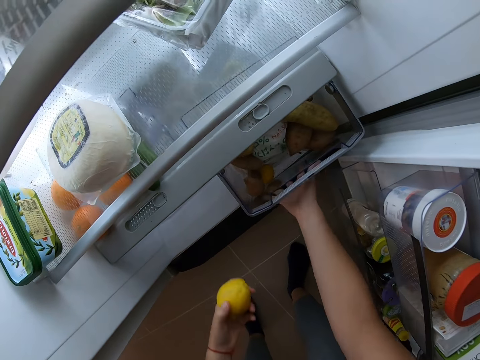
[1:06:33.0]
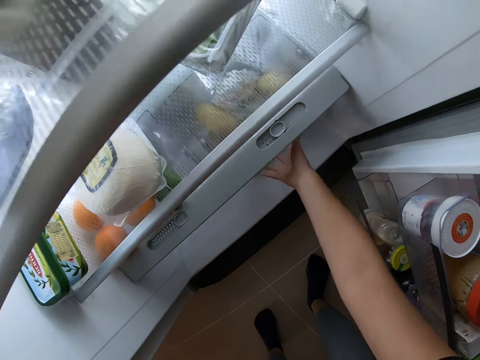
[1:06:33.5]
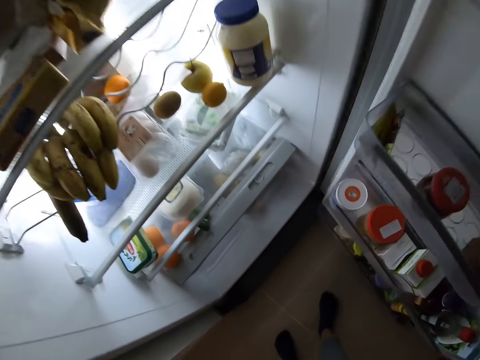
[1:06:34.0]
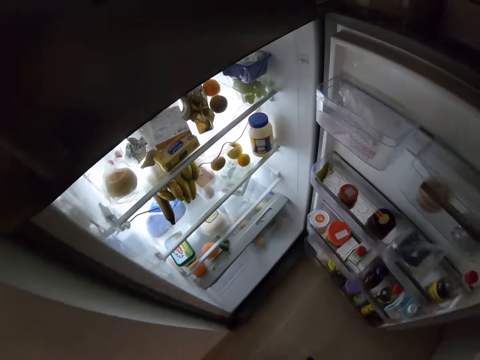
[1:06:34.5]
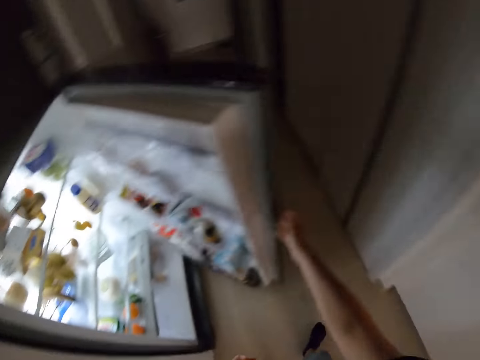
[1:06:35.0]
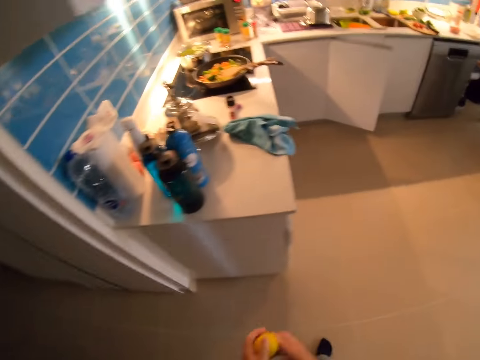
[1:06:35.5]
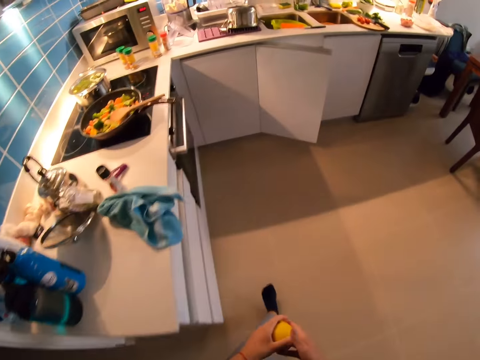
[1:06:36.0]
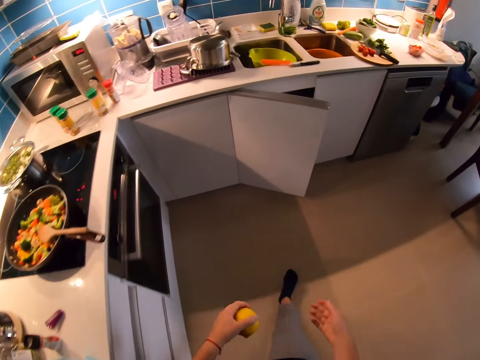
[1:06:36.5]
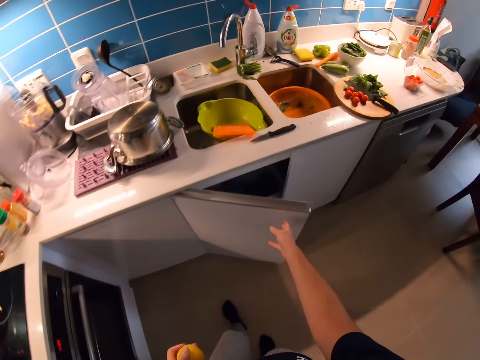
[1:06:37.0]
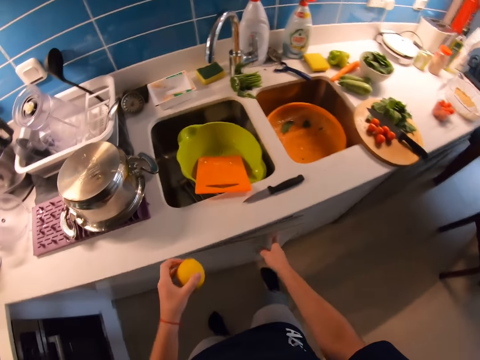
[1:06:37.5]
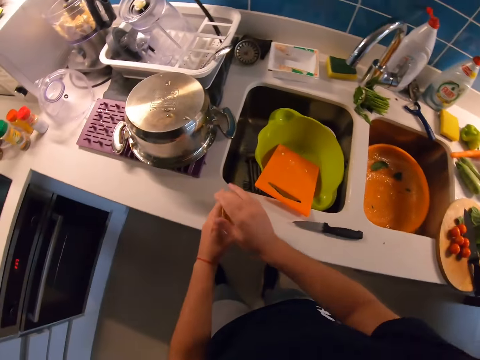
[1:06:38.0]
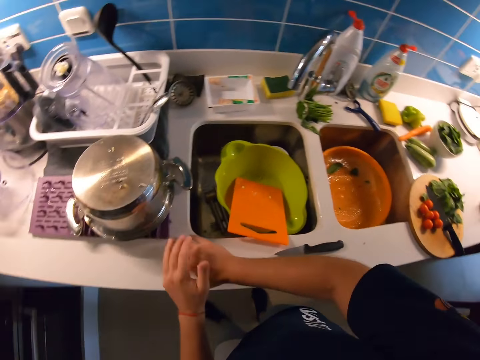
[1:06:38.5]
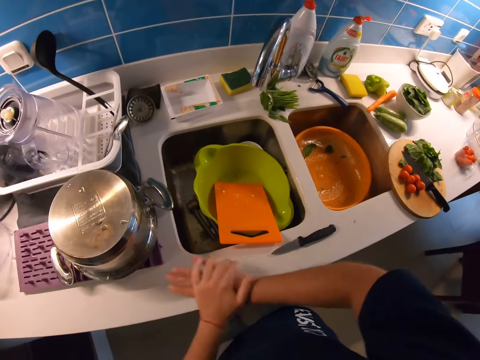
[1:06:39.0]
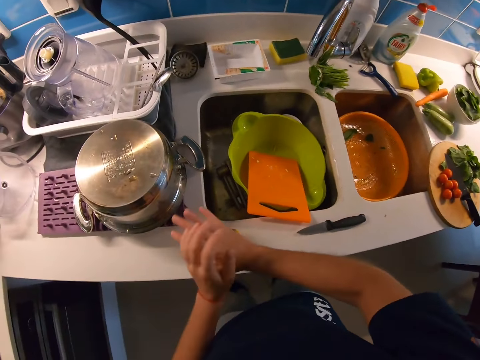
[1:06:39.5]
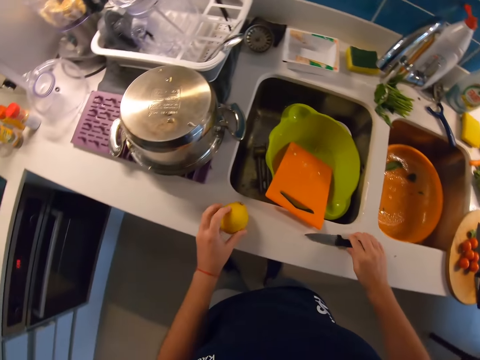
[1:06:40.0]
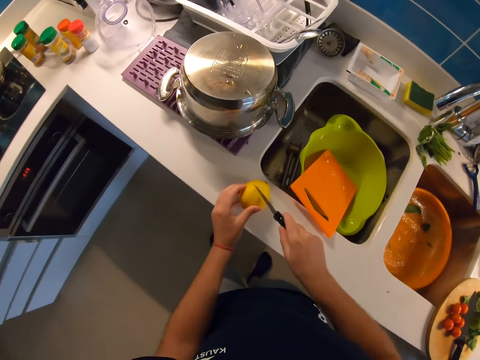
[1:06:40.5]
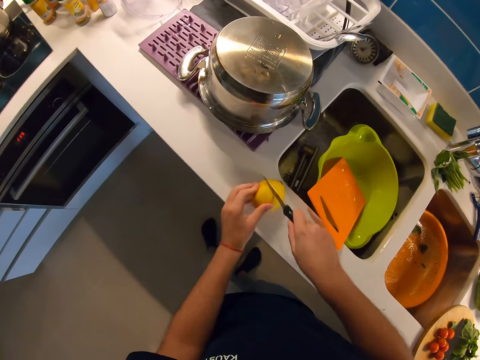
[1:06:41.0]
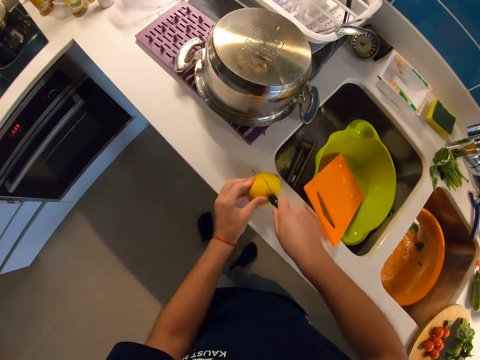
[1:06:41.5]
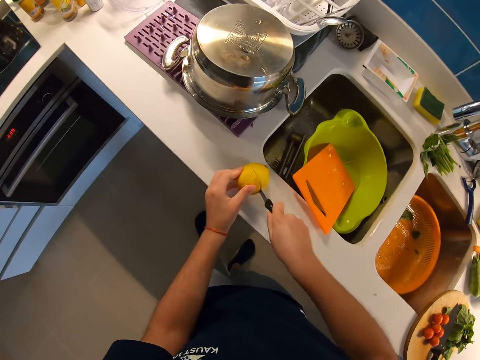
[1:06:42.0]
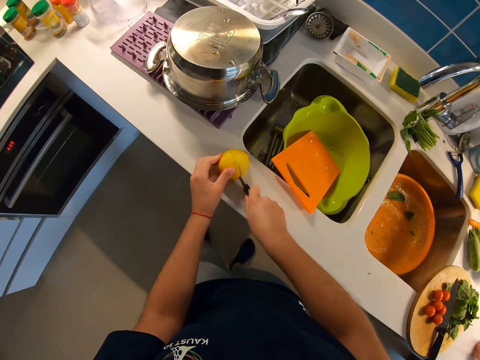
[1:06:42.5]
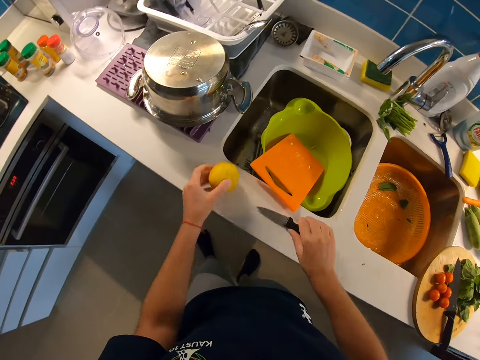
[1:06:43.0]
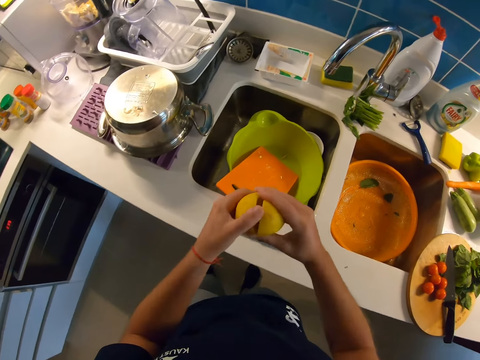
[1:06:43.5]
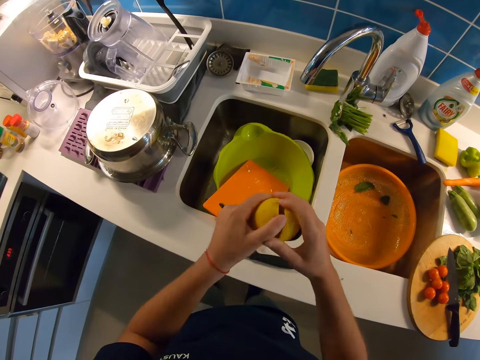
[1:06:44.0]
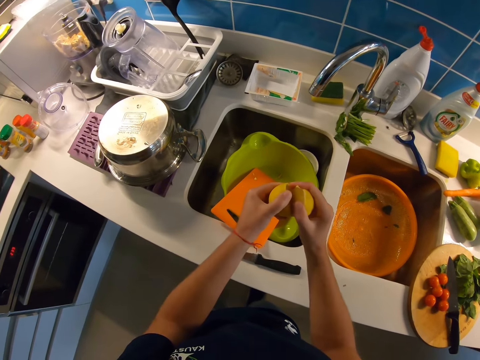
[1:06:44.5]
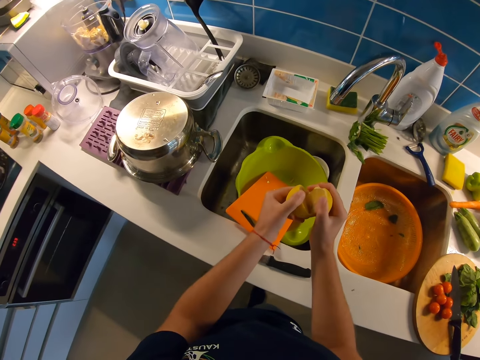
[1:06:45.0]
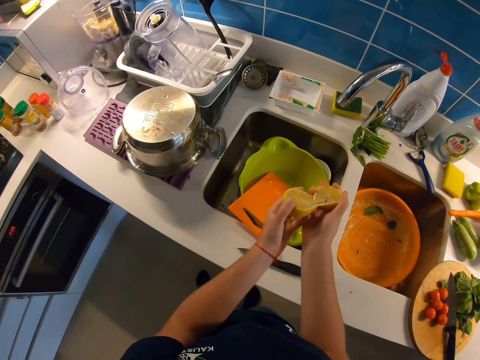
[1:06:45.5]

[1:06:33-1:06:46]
The camera wearer passes a lemon fruit to her left hand. She pushes a basket with her right hand. She stands up. She closes the fridge with her right hand. She takes a few steps towards a kitchen sink. She grabs the lemon fruit with both hands. She withdraws her right hand. She closes the kitchen drawer with her right hand. She places the lemon fruit on a kitchen basement with her left hand. She squeezes the lemon on the sink table. She rubs the lemon fruit on the kitchen basement with her right hand. She rubs the lemon fruit on the kitchen basement with both hands. She grabs a knife with her right hand. She cuts the lemon fruit with the knife in her right hand. She places the knife on the kitchen basement with her right hand. She opens the lemon fruit with both hands. She checks the lemon.

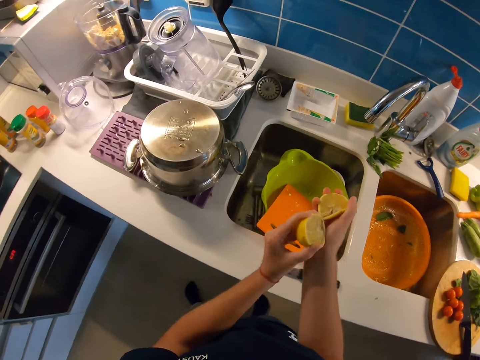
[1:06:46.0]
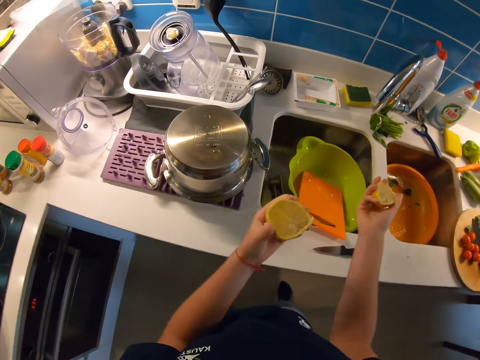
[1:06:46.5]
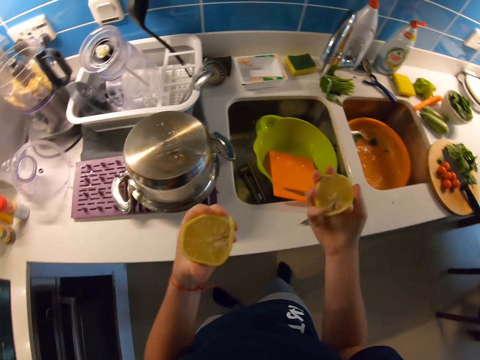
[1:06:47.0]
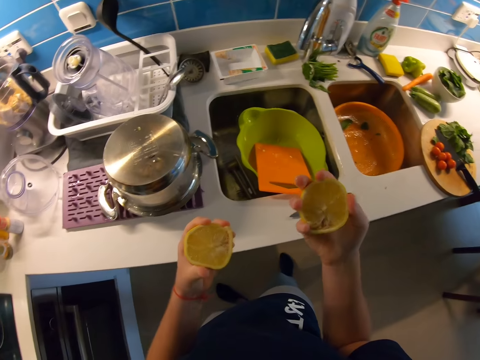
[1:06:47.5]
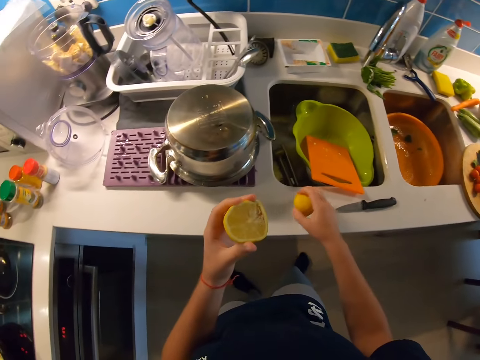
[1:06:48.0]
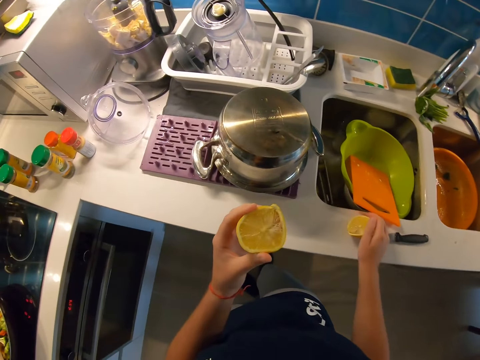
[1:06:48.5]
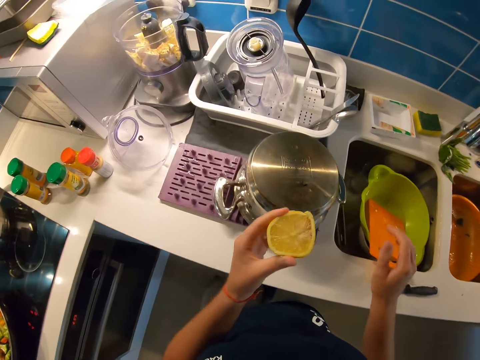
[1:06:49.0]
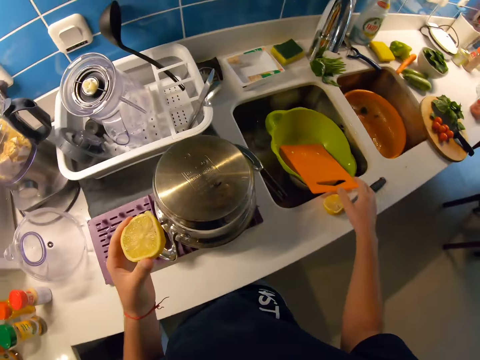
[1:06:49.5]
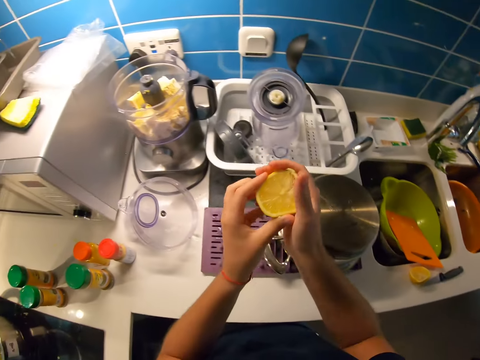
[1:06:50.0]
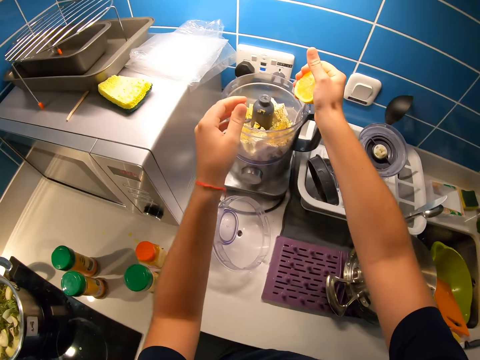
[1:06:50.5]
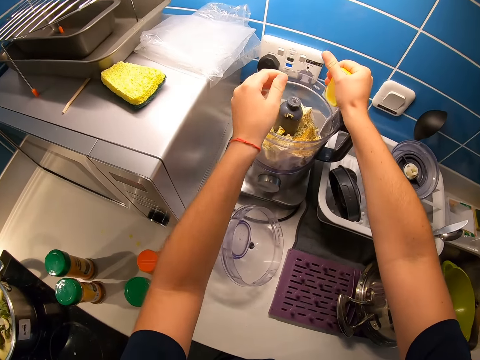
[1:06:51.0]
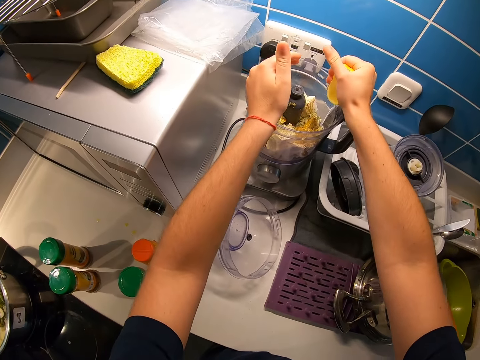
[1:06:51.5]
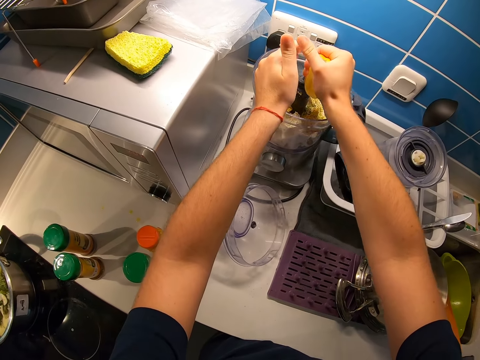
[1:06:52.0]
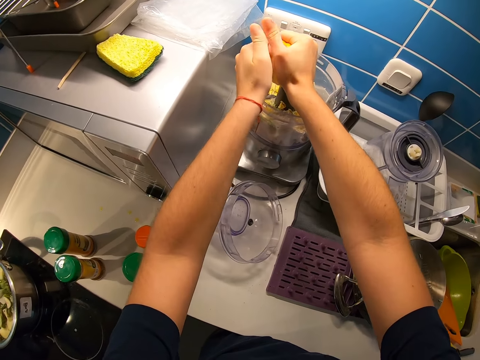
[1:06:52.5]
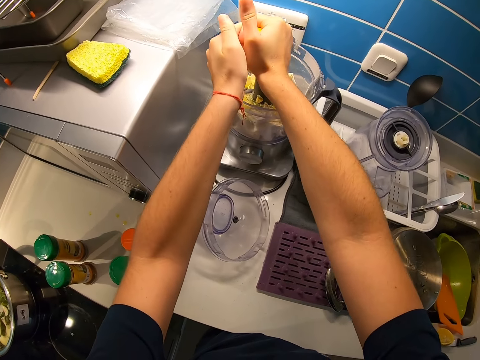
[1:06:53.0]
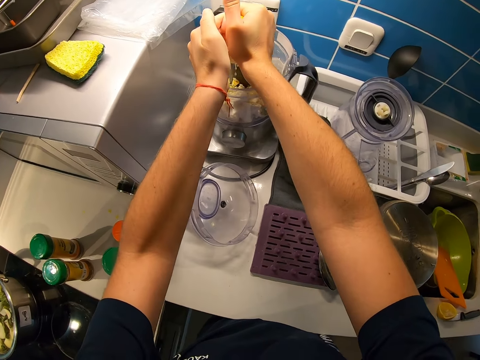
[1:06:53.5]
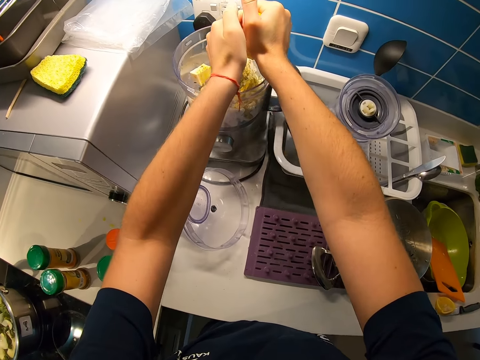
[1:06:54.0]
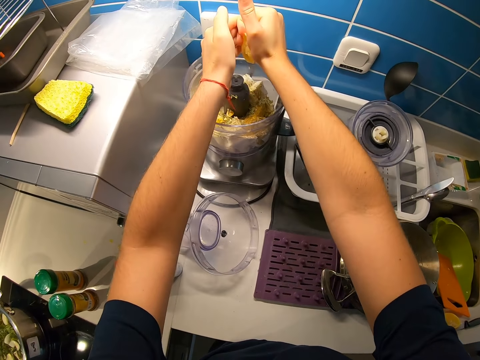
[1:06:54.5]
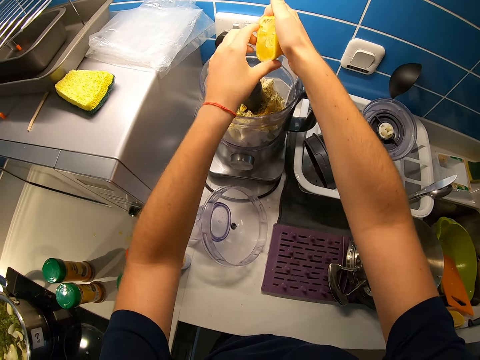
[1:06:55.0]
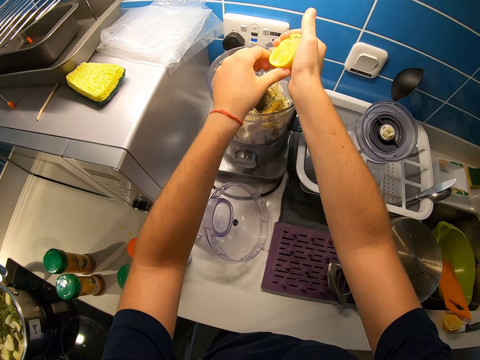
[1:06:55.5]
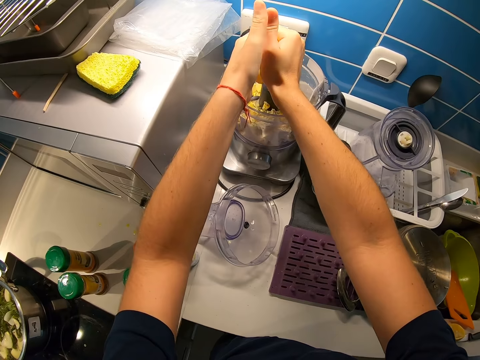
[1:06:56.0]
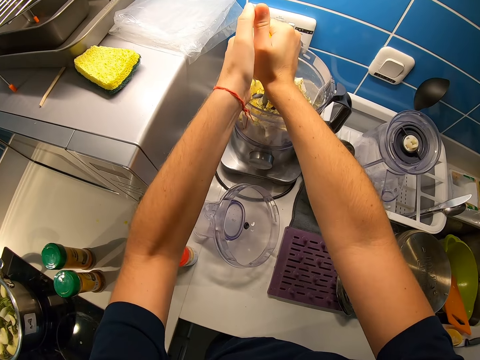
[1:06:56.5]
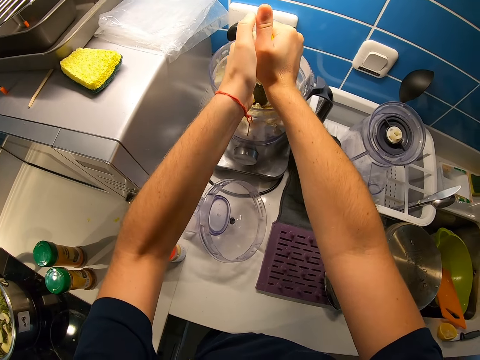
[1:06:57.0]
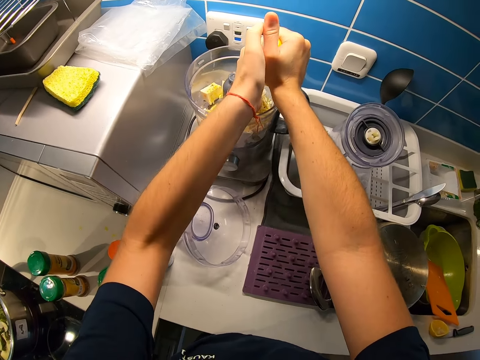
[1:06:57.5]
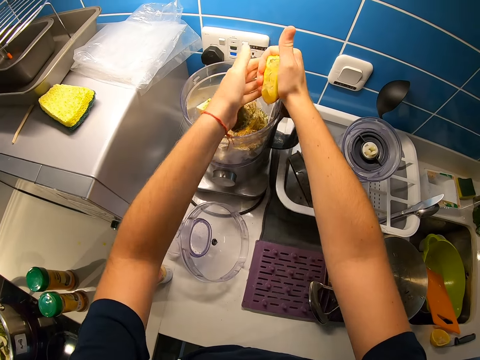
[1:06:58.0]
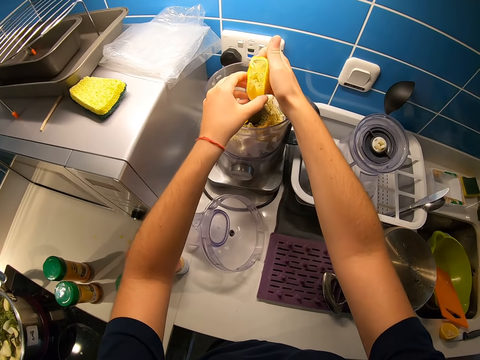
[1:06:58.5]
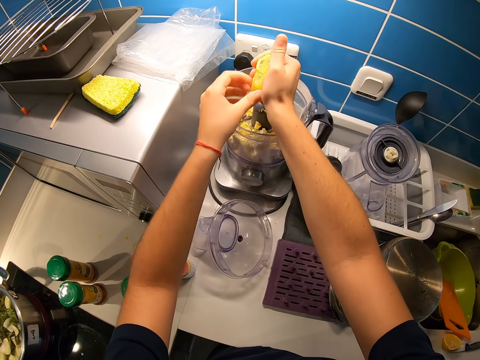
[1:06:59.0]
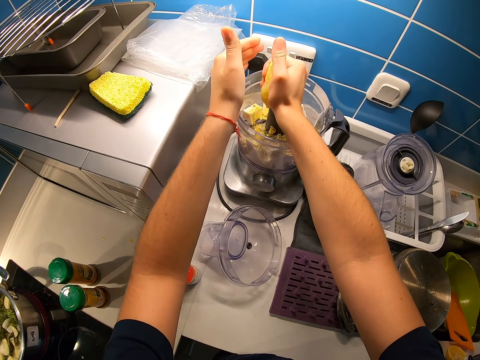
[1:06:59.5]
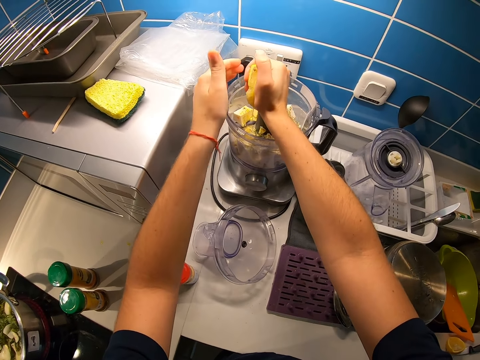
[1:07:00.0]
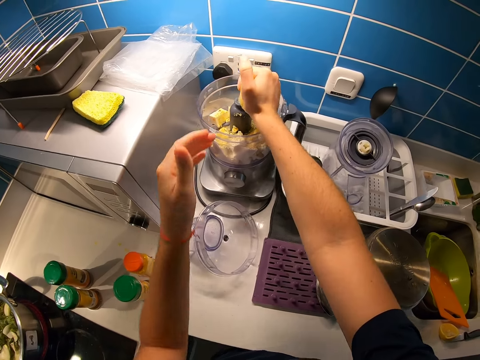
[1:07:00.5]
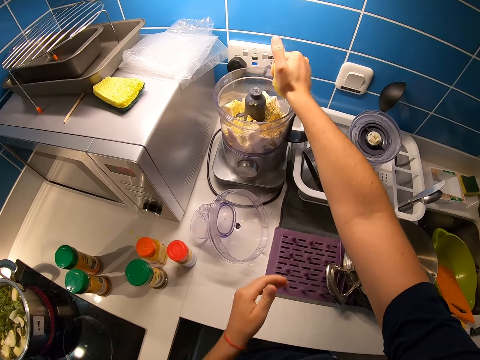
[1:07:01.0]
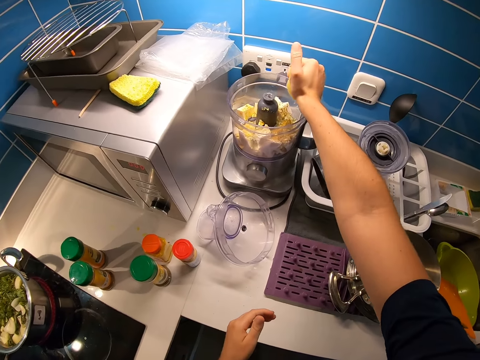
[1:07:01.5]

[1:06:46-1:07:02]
The camera wearer raises half of a lemon fruit with her left hand. She raises half of the lemon fruit with her right hand. She places half of the lemon fruit on a kitchen basement with her right hand. She looks around the table. She passes the half of the lemon fruit to her right hand. She squeezes half of the lemon fruit on a tofu in the blender with her right hand. She squeezes half of the lemon fruit on the tofu in the blender with both hands. She adjusts the half of the lemon fruit with her left hand. She squeezes half of the lemon fruit on the tofu in the blender with both hands. She adjusts the half of the lemon fruit with her left hand. She squeezes half of the lemon fruit on the tofu in the blender with her right hand.
